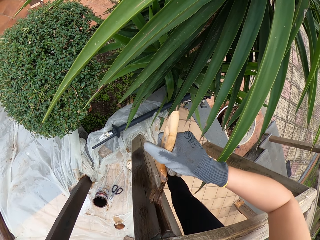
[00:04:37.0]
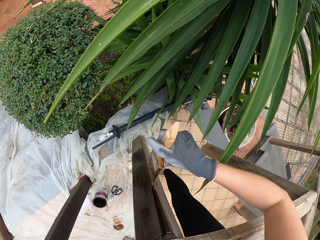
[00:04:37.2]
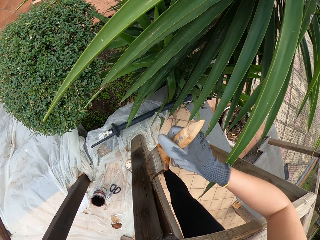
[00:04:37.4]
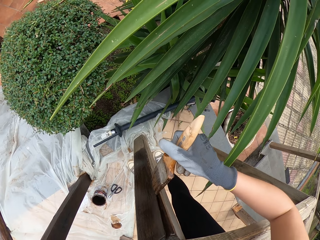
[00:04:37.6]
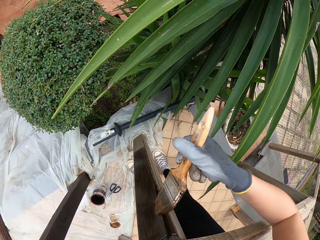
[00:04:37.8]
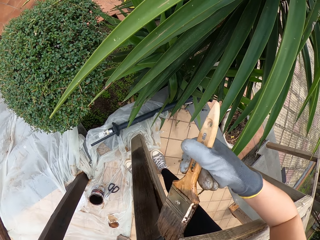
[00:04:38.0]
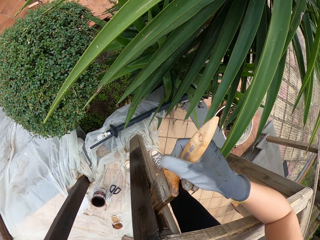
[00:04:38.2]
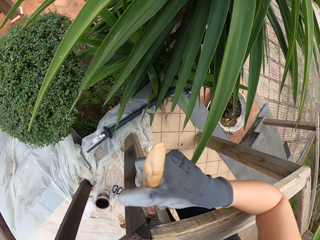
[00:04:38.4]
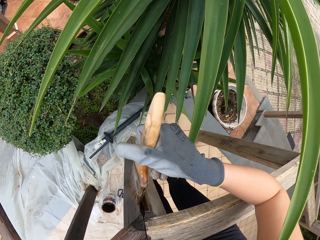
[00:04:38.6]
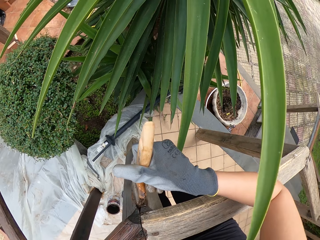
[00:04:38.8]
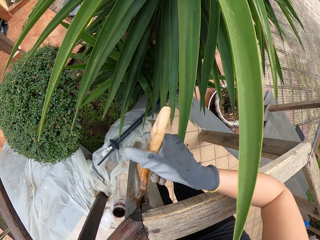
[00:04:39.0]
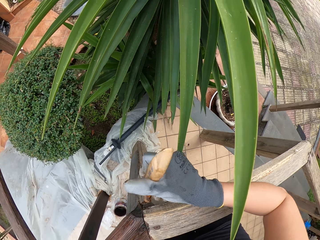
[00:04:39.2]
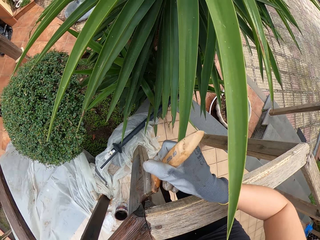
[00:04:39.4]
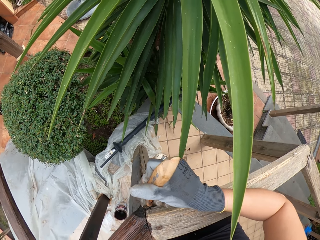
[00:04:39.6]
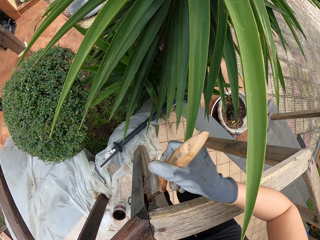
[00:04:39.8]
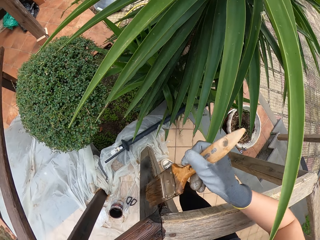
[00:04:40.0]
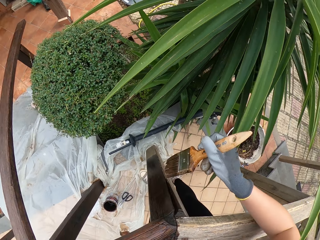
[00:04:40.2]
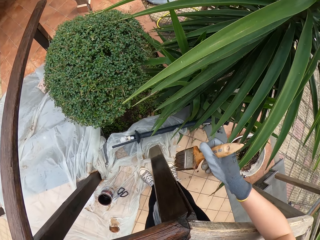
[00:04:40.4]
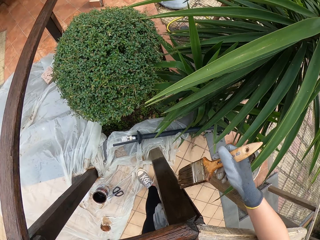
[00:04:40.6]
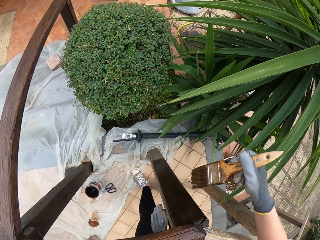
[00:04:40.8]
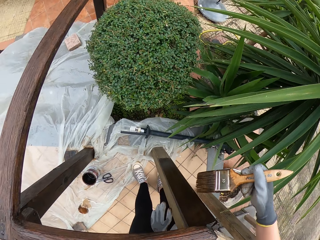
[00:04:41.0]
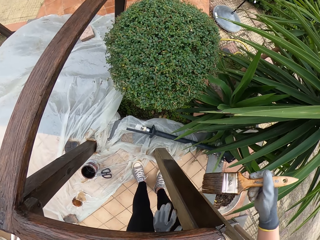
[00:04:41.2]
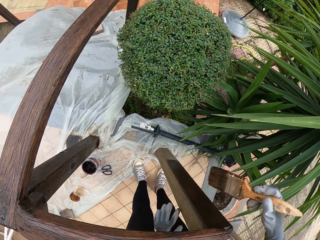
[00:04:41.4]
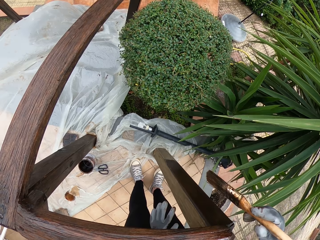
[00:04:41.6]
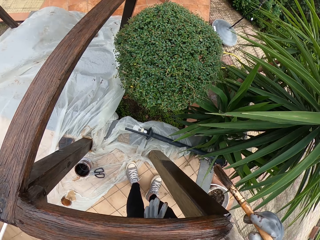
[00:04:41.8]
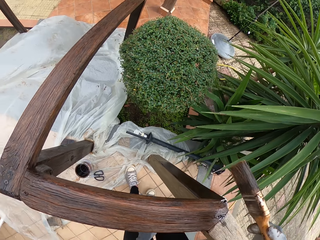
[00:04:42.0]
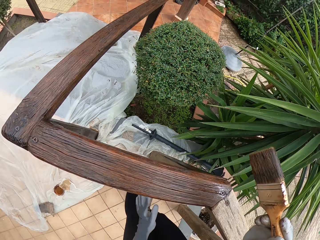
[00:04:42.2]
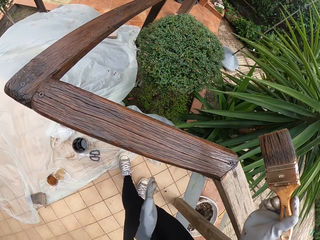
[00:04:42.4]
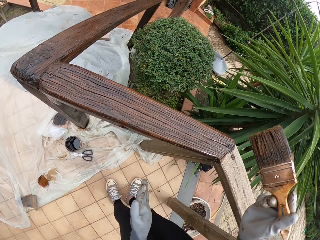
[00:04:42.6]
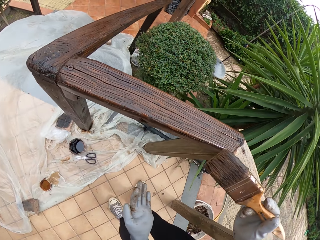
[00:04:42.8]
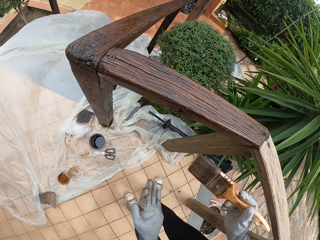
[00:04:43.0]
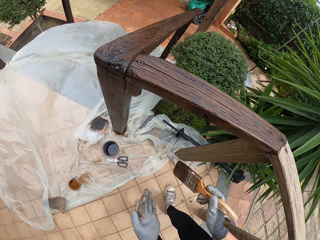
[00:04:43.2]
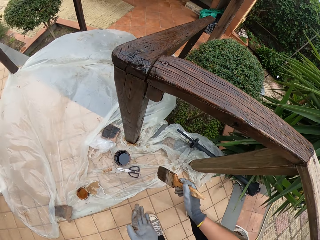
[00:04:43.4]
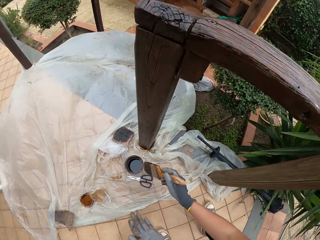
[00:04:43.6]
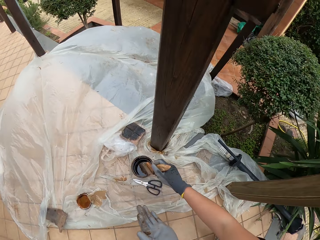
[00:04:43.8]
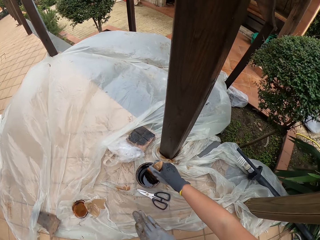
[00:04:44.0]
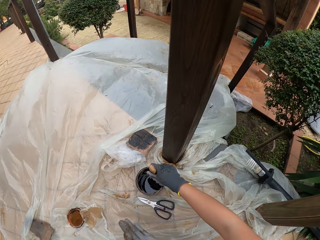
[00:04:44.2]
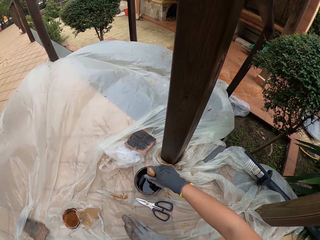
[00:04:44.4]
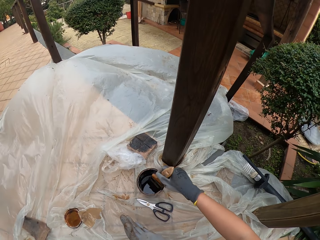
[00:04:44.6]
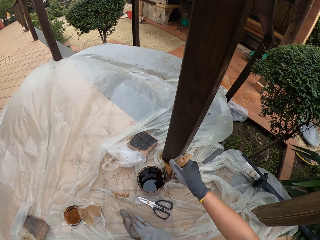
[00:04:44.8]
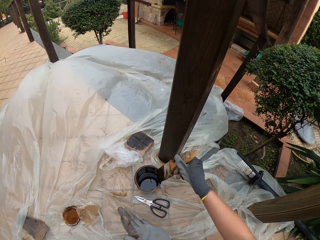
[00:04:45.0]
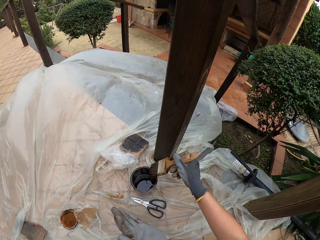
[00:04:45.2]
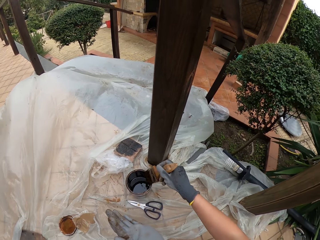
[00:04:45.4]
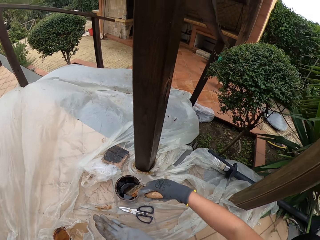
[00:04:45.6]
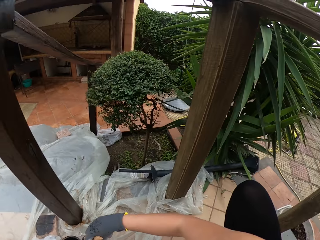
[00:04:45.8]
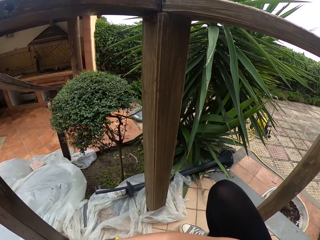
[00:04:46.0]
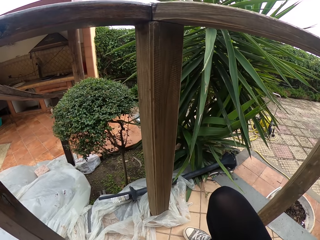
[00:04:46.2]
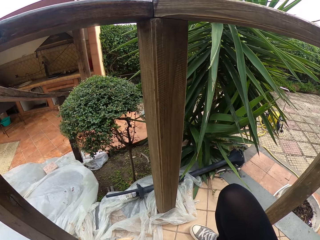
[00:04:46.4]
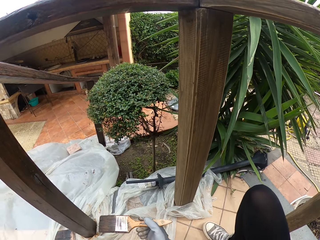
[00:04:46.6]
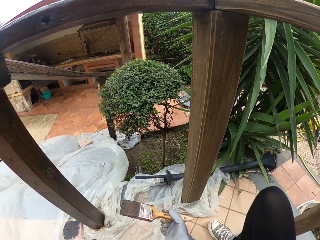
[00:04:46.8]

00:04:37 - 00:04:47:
The camera wearer holds the brush with his right hand. He stops to paint. He removes his left hand from the wooden rail. He turns around. He moves toward the paint container. He squats down towards the tin of paint. He dips the brush in the paint.

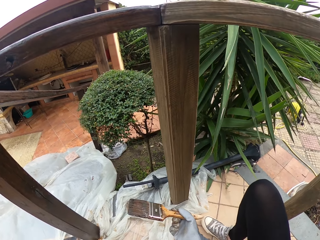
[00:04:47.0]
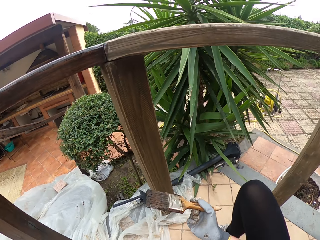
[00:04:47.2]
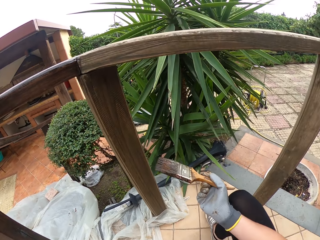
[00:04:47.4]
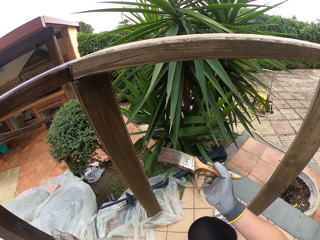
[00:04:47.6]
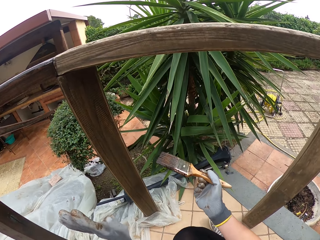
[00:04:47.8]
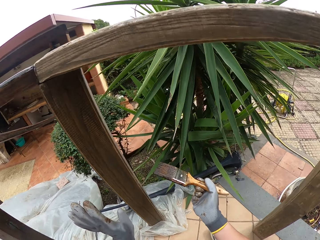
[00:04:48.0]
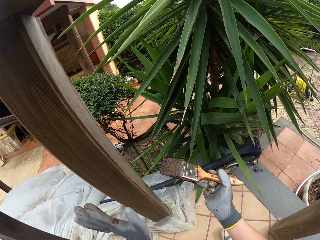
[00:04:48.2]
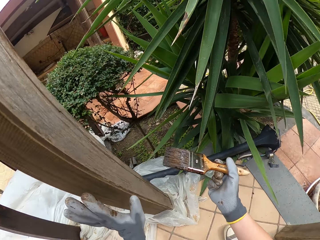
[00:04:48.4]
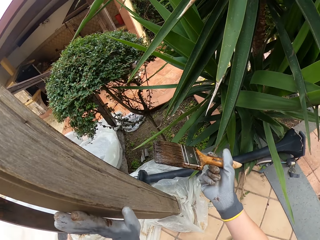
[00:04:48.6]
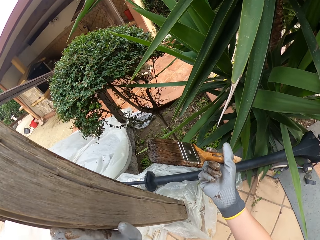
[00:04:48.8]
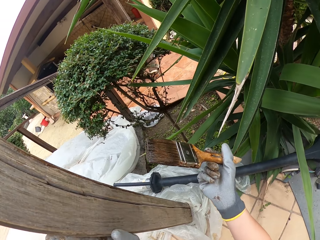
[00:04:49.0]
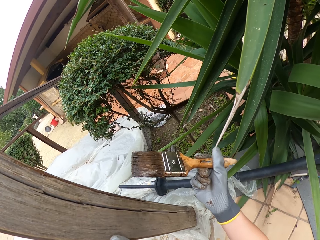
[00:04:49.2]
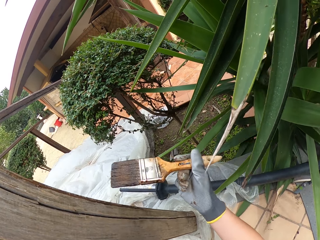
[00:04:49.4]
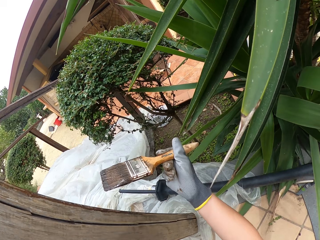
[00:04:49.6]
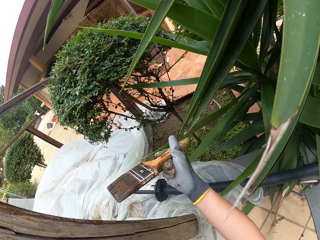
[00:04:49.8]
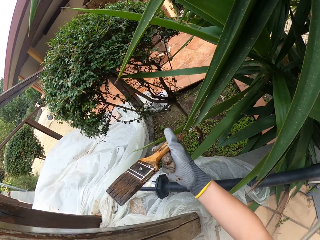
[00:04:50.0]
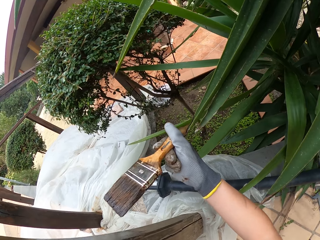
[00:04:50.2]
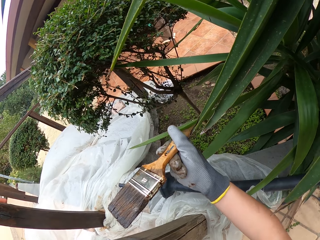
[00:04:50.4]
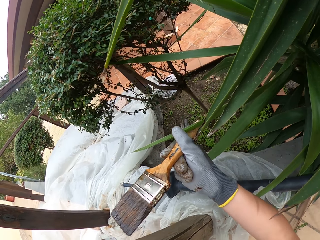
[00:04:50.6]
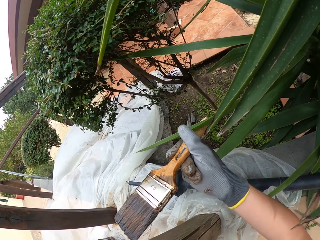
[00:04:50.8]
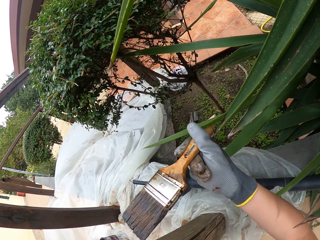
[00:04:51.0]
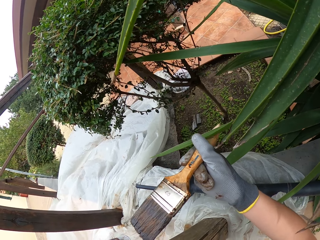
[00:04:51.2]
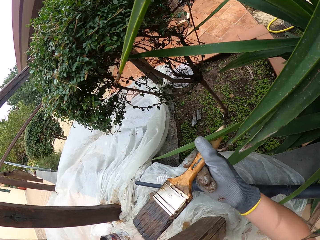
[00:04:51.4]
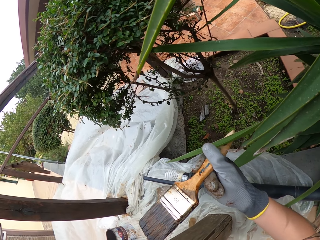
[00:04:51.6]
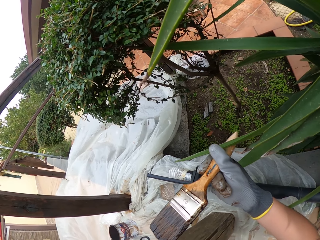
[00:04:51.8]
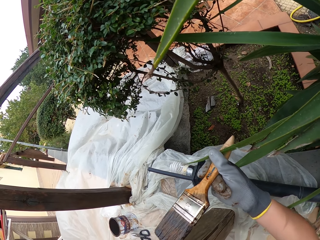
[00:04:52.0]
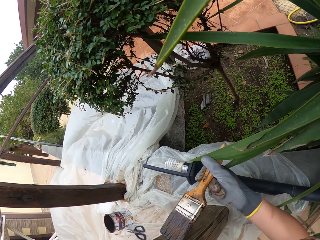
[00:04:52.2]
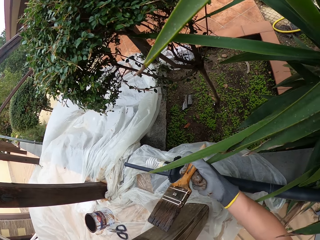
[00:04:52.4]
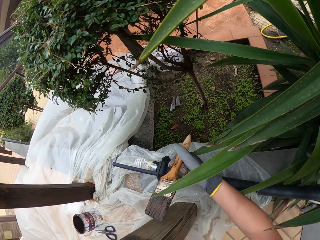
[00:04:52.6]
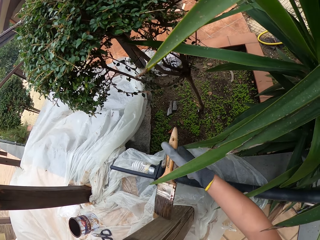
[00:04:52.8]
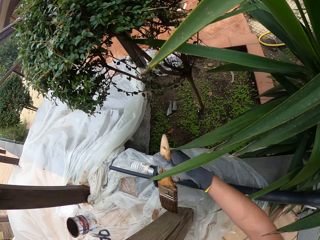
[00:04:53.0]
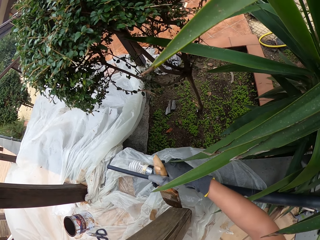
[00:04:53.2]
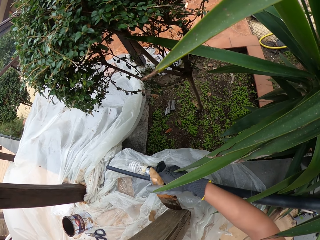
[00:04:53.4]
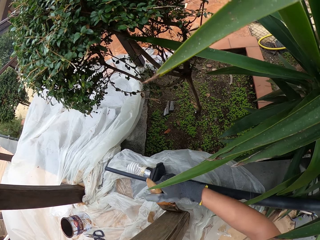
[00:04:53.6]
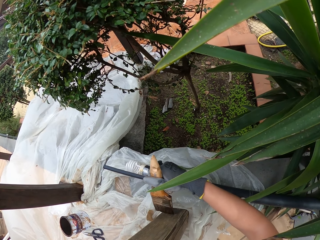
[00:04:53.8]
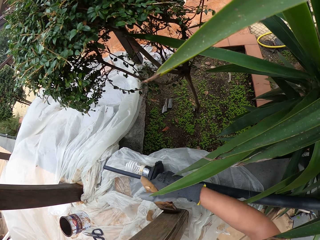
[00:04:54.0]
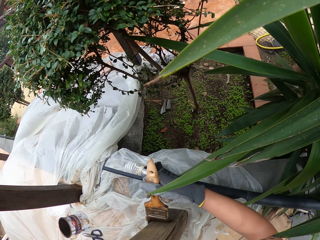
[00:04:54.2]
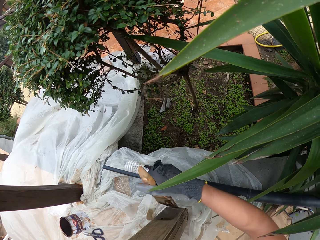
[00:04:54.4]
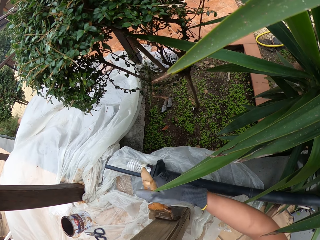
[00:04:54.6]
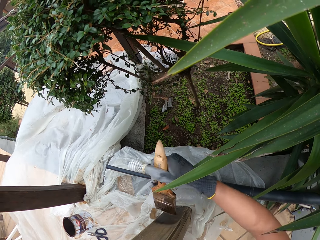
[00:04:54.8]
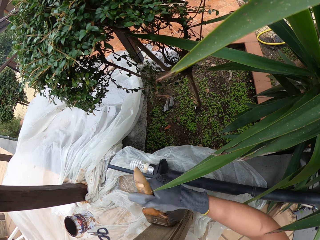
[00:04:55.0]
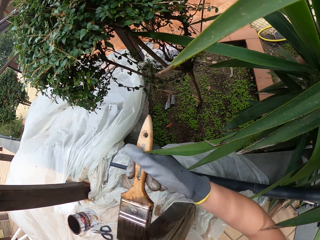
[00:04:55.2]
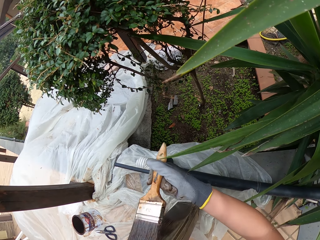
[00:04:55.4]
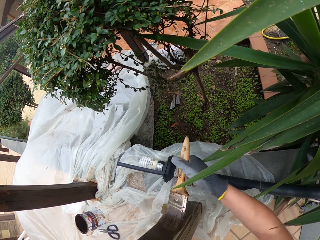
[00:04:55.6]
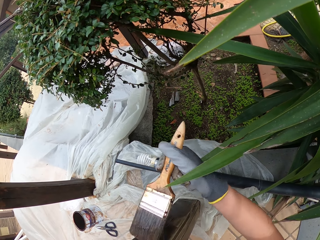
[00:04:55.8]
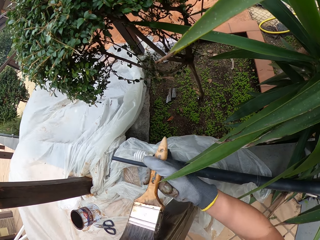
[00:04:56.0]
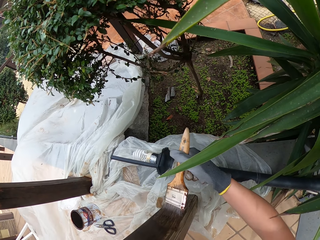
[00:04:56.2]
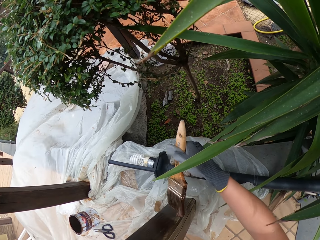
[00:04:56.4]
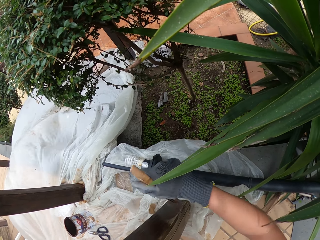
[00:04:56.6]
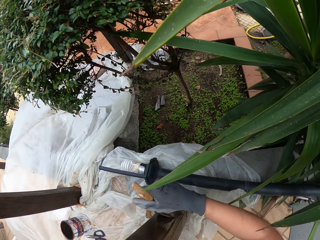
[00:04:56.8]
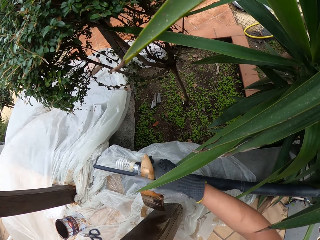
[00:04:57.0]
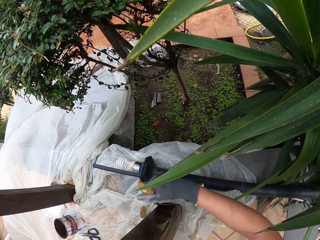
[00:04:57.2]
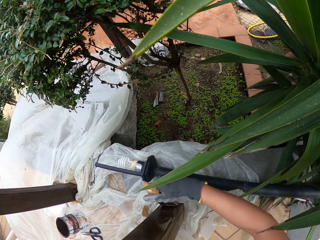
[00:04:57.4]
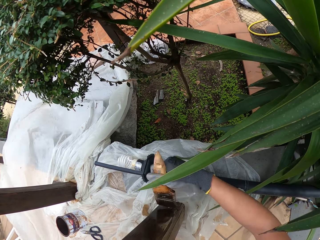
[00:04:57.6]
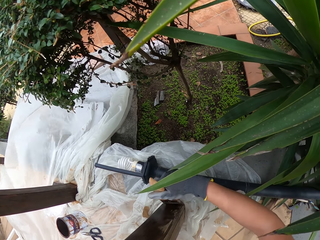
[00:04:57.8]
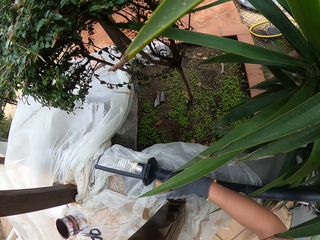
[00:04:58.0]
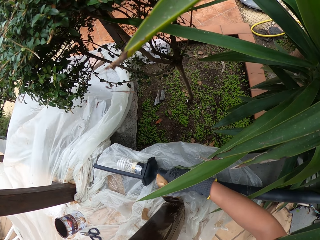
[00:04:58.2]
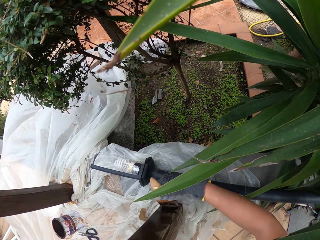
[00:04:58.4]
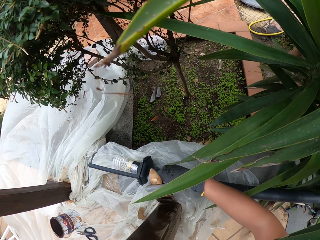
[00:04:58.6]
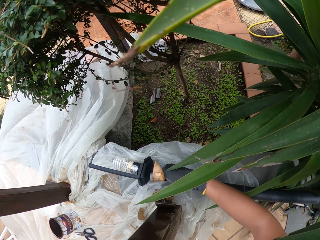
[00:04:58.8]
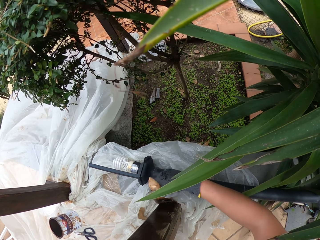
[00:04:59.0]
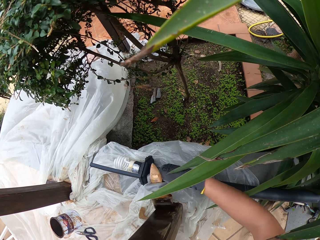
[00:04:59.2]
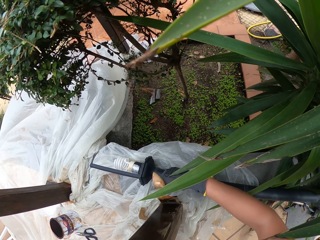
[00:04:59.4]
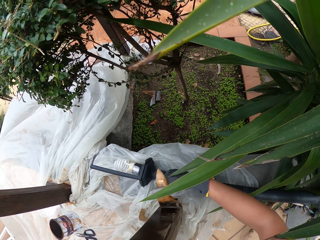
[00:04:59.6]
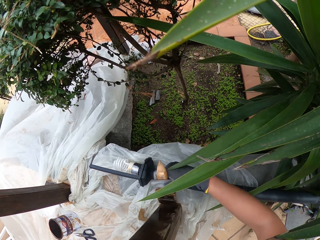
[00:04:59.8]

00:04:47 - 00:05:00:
The camera wearer holds a piece of wood. He puts the wooden rail with his left hand. He touches a plant with the brush in his right hand. He touches the plant with his right hand. He paints the wooden rail with the brush. He touches the plant with his right hand.
